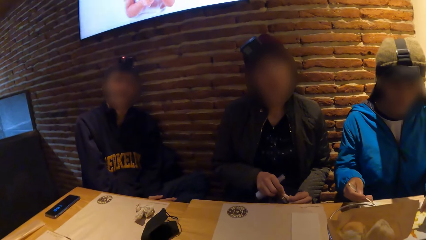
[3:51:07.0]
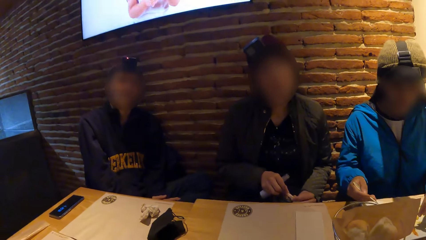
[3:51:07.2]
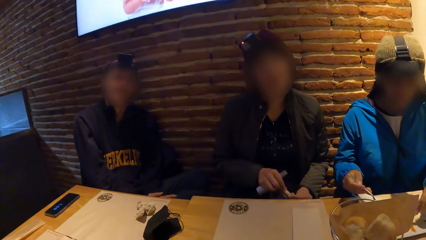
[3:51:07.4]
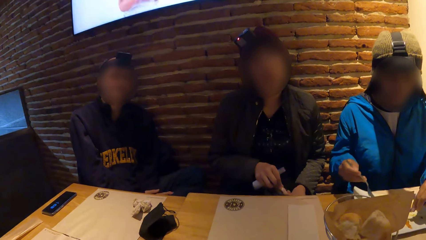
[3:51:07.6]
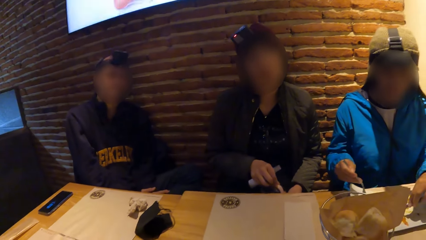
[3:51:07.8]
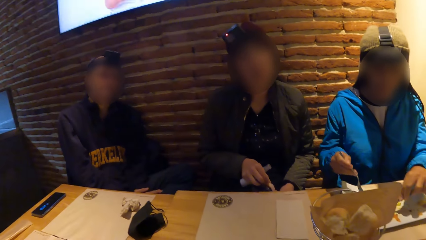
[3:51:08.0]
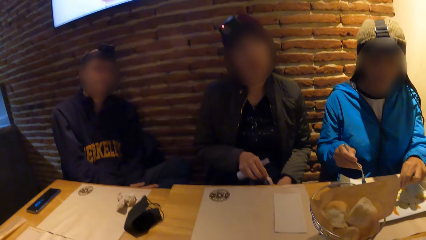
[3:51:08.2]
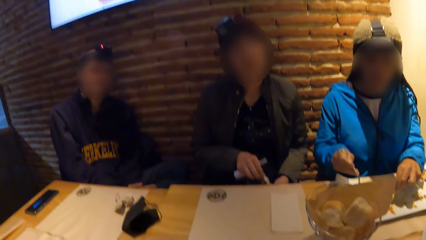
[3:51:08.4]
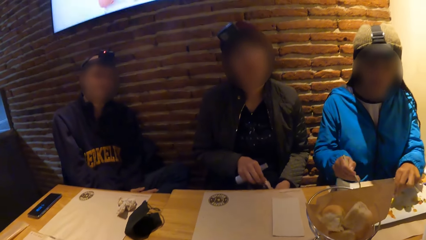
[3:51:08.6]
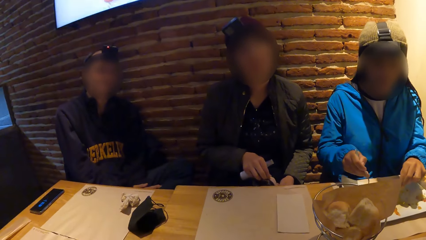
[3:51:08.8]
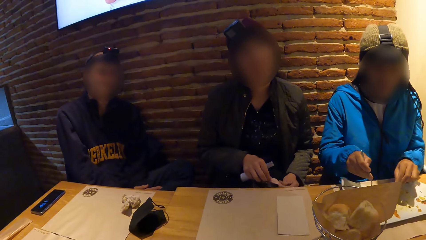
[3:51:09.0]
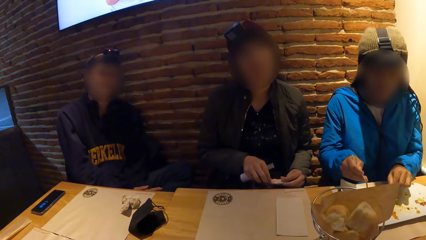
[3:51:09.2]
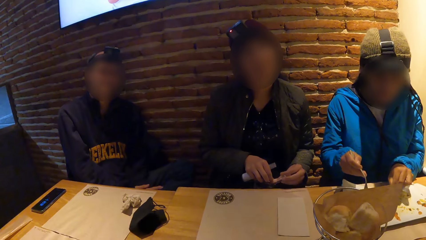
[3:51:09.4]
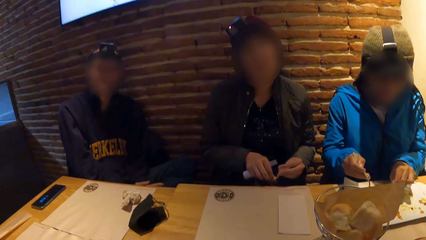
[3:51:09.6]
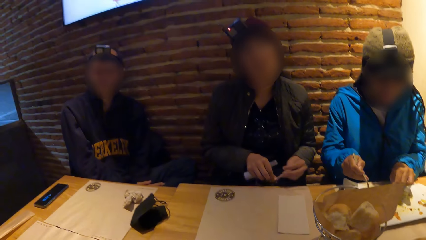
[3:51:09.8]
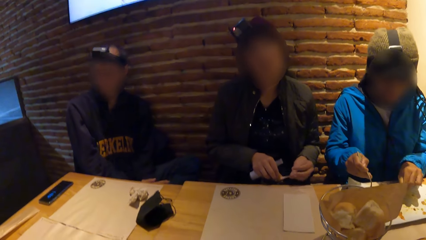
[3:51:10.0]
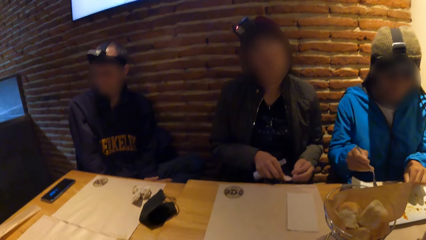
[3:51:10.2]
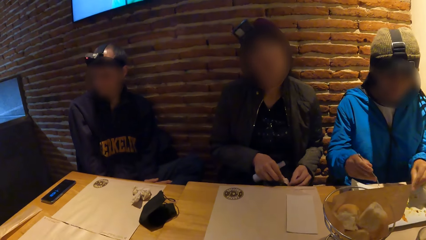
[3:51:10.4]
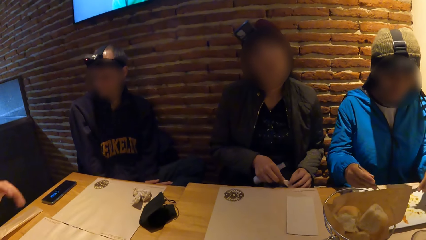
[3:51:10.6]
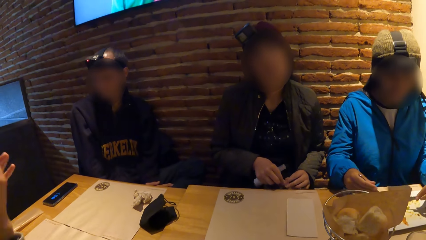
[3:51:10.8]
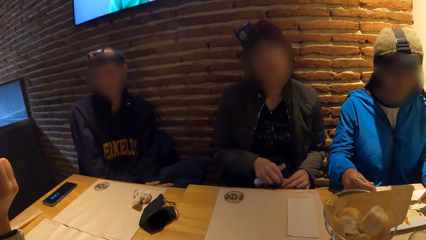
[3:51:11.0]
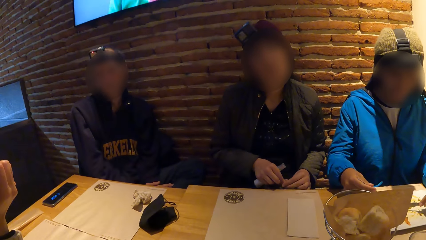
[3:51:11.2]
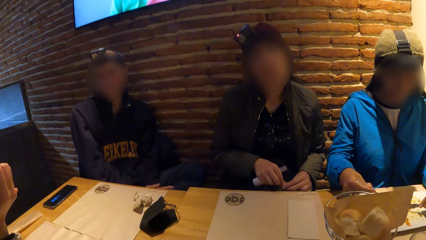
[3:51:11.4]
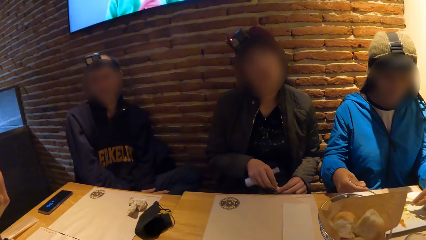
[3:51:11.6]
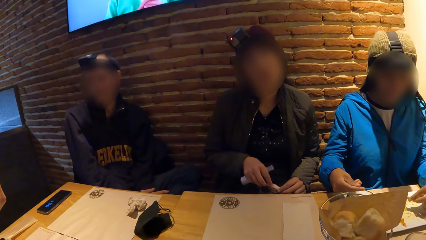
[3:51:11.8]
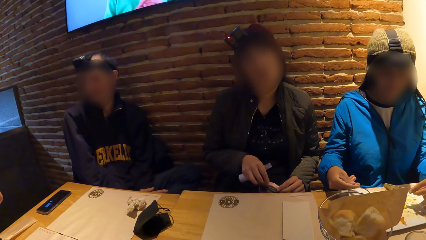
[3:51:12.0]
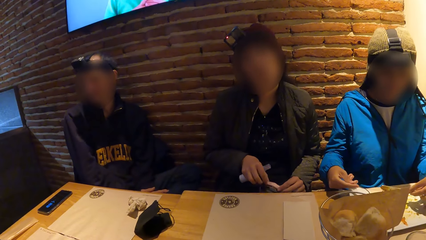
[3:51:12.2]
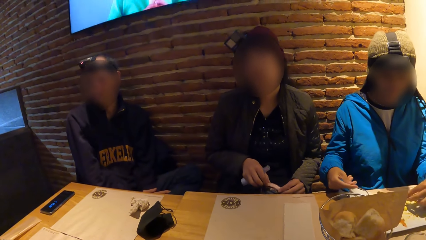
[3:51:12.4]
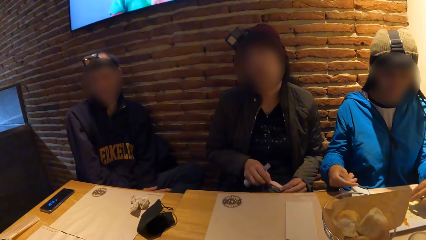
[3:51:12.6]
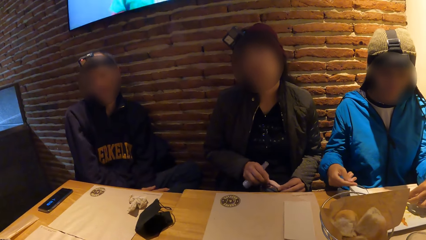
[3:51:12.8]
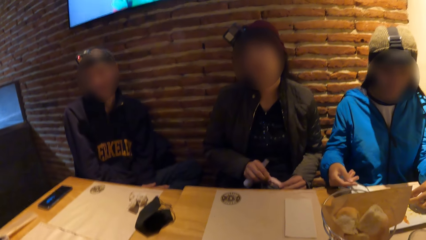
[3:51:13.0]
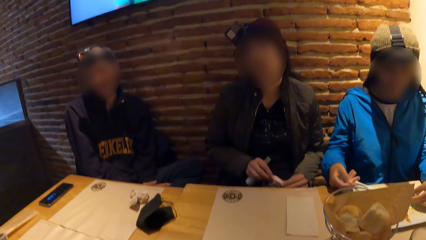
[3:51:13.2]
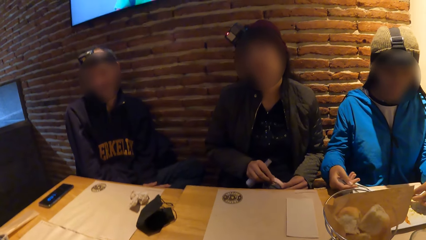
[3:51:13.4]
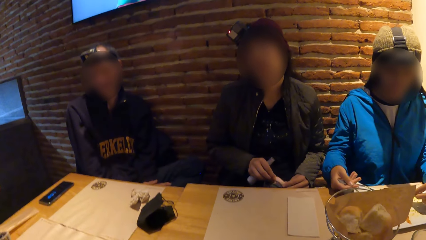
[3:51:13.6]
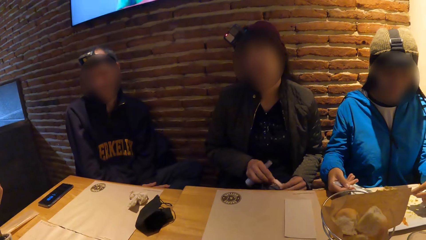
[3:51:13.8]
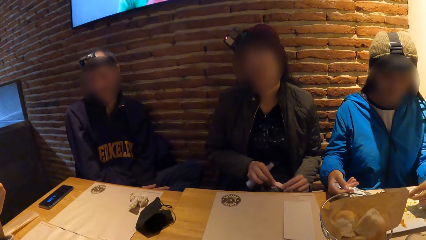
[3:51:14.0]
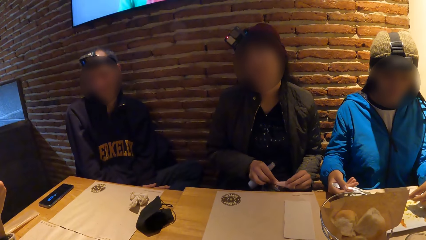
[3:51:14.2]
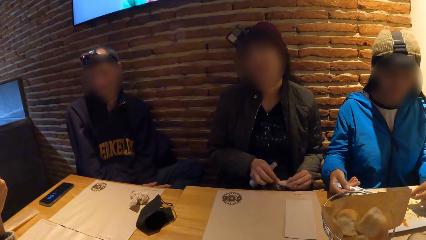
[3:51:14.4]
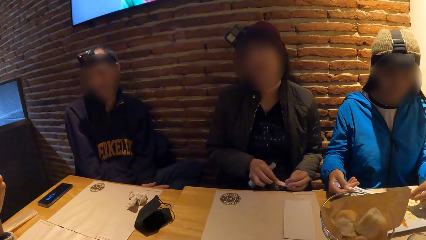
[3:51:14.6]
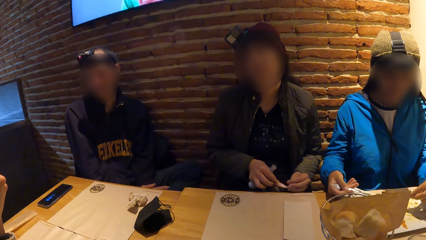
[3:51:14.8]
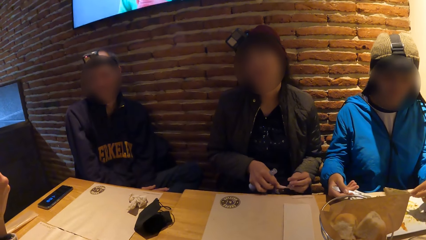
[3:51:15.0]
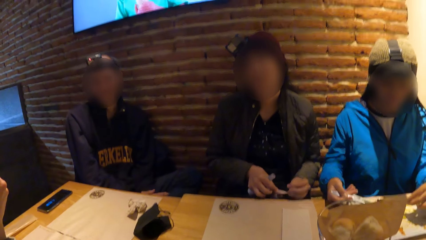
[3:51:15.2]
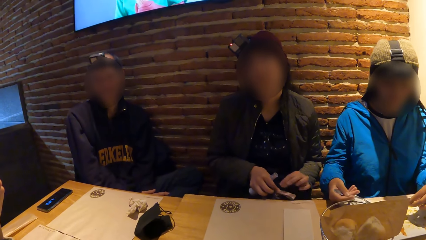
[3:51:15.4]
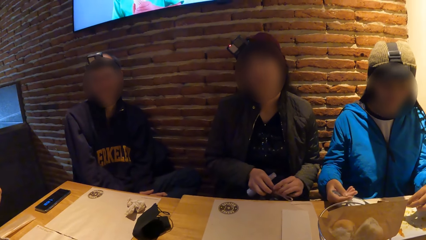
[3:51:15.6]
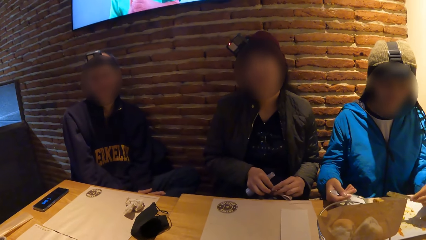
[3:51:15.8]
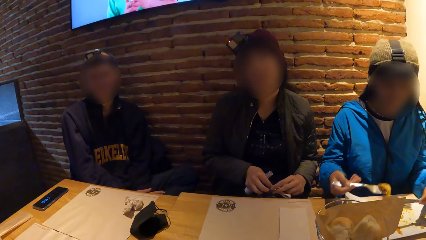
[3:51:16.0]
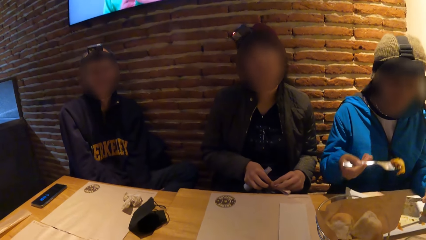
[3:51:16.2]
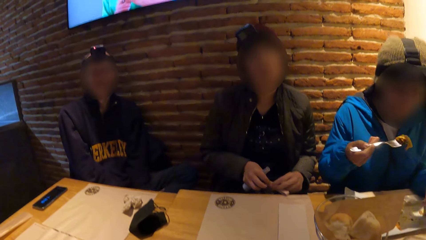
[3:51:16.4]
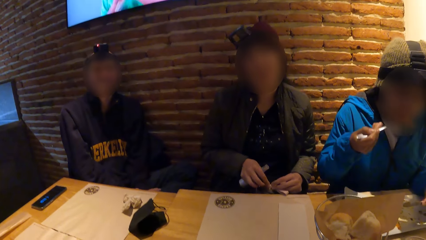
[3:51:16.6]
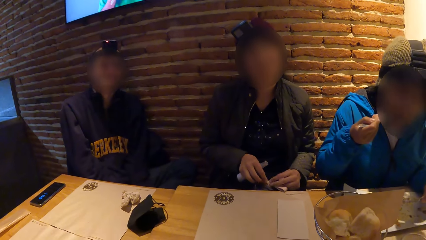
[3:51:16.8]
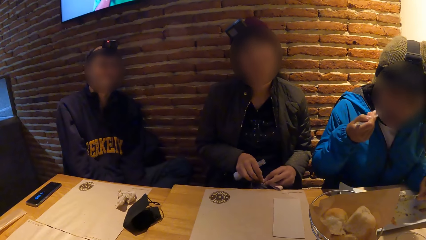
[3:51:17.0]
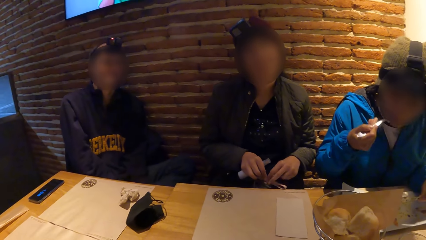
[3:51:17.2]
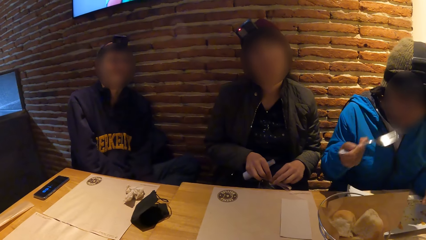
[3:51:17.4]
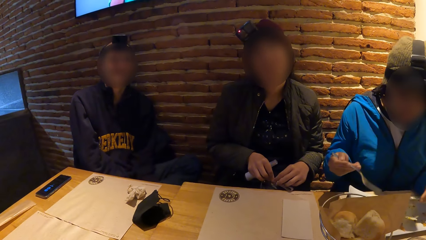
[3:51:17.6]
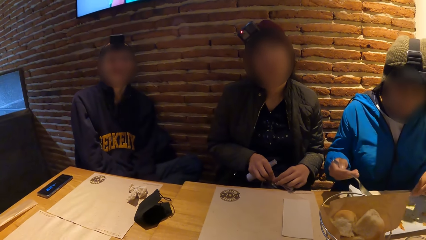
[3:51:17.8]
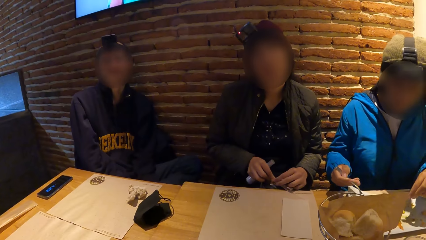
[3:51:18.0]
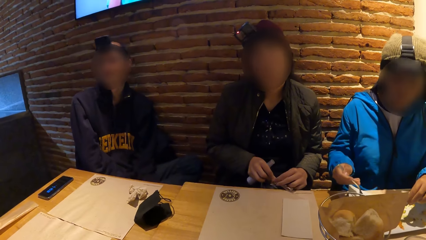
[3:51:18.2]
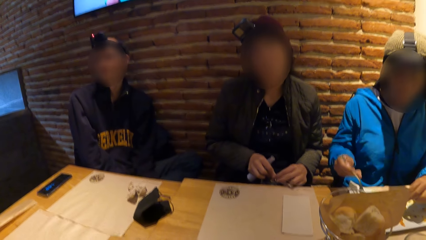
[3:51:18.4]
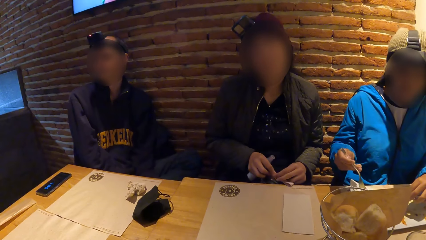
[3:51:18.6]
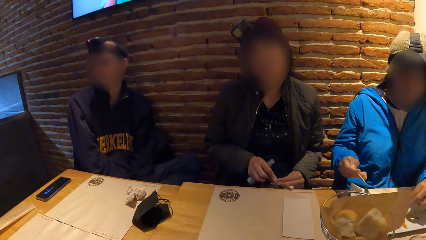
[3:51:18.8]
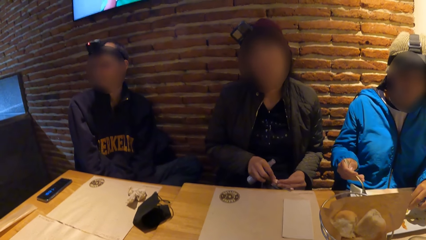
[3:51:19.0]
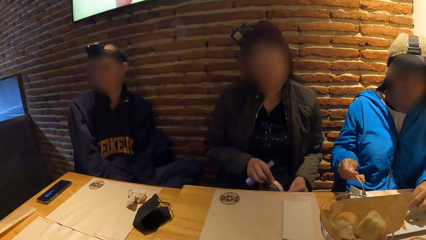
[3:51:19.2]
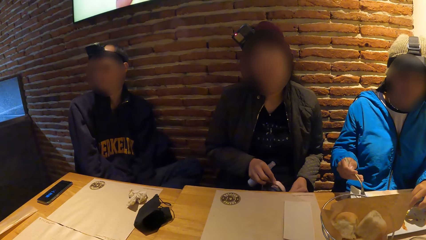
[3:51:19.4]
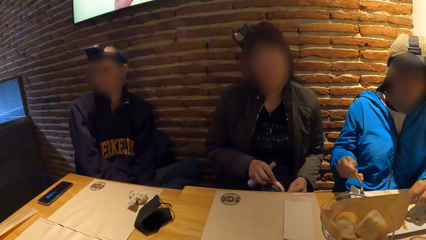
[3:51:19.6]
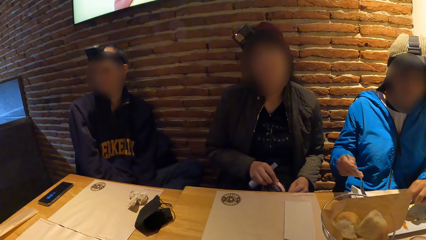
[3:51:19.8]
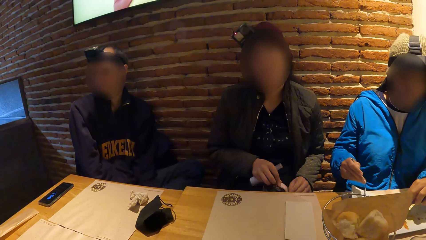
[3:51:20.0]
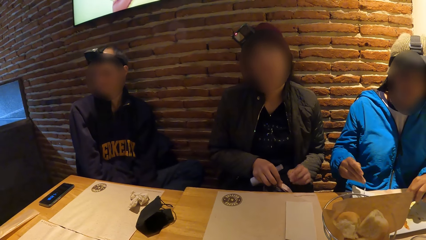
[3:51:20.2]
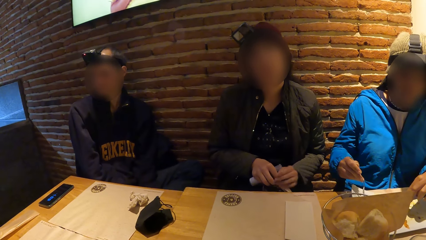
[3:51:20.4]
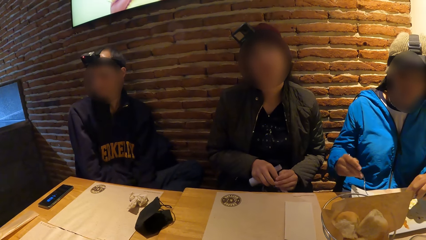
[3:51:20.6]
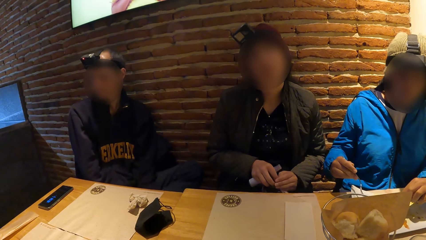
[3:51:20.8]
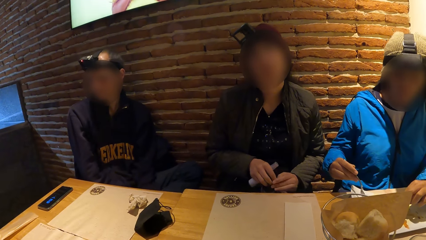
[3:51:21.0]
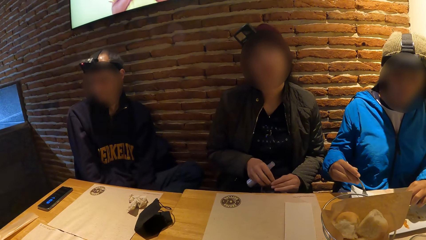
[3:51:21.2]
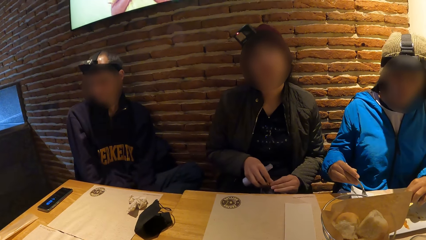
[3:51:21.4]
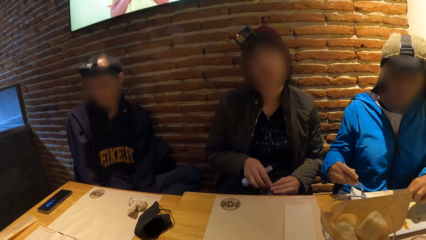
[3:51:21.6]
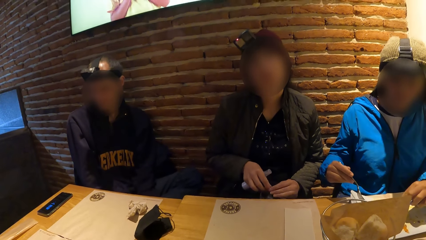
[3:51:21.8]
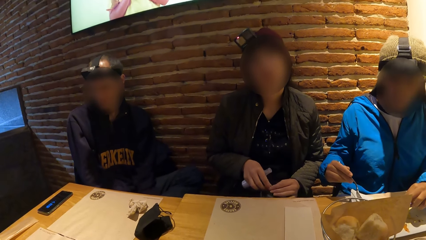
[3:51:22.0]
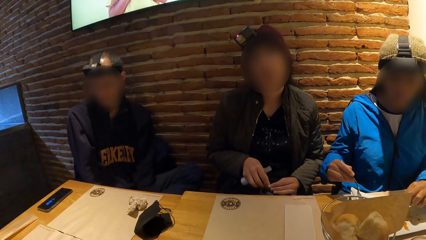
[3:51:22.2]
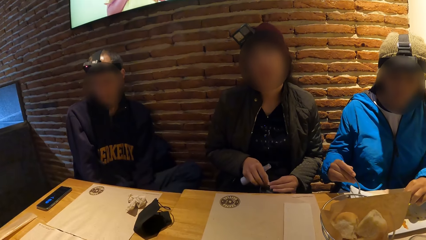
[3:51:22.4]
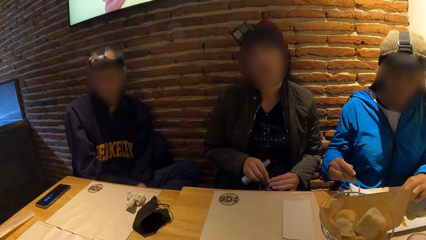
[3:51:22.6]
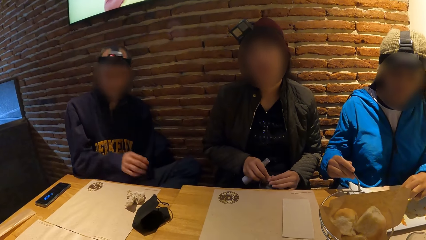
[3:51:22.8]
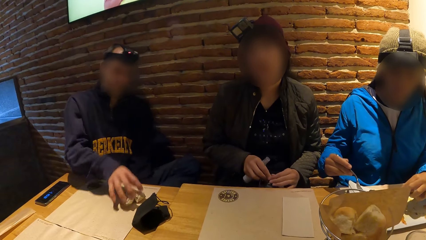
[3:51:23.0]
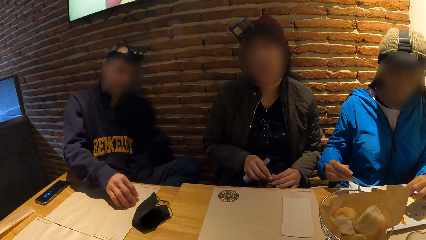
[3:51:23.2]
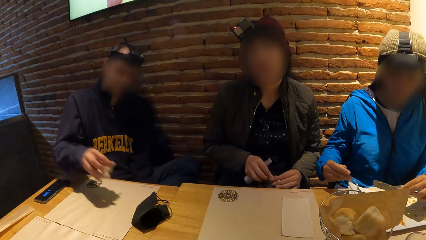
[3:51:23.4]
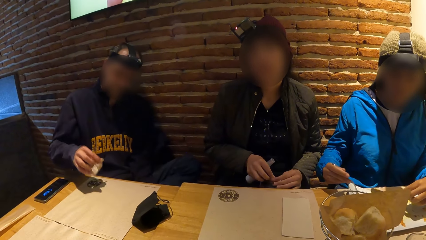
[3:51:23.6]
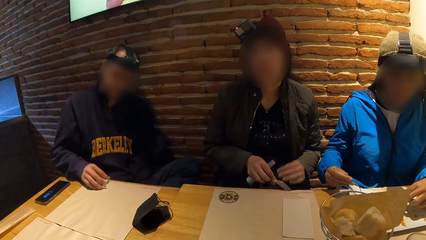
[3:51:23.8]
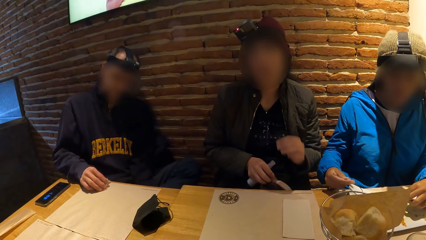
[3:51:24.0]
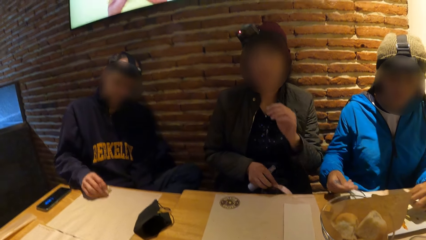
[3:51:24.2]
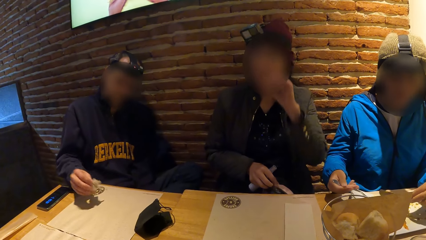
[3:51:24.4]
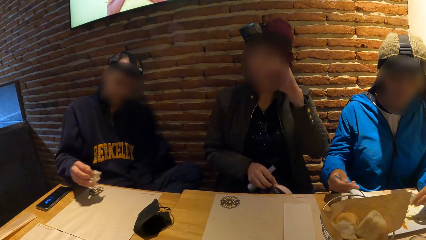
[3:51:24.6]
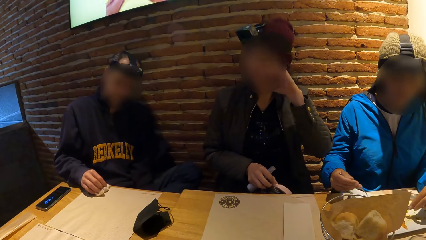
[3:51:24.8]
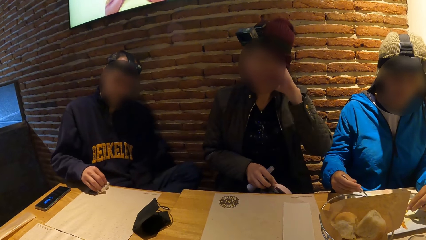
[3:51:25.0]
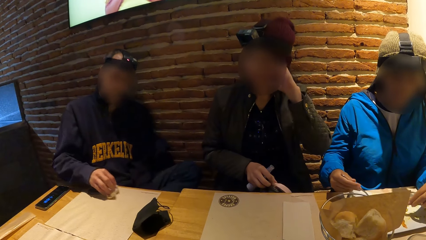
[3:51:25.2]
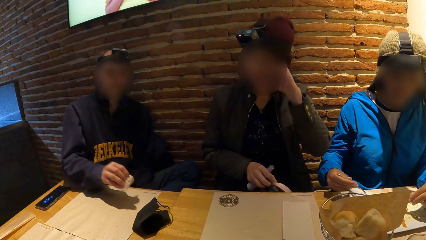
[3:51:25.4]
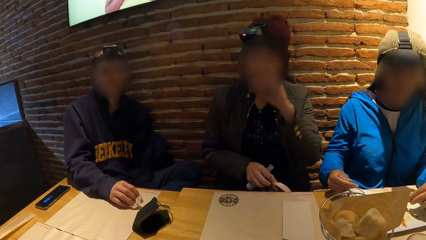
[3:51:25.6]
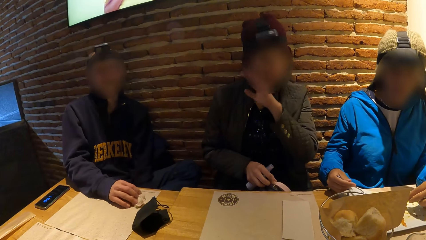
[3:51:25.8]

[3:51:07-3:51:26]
A woman picks the food with the fork. She cuts a piece of chicken with the fork in her right hand on the plate on the tablemat on the table. She cuts a piece of chicken with the knife in her left hand on the plate on the tablemat on the table. She eats the piece of chicken on the fork in her right hand. She cuts a piece of chicken with the knife in her left hand on the plate on the tablemat on the table. She cuts a piece of chicken with the fork in her right hand on the plate on the tablemat on the table. She picks the food with the fork. A man takes a tissue paper from the tablemat on the table with his right hand. He cleans the tablemat on the table with the tissue paper in his right hand. Another woman touches her face with her left hand. The man wipes the envelope. He drops the tissue paper in his right hand on the tablemat on the table.
